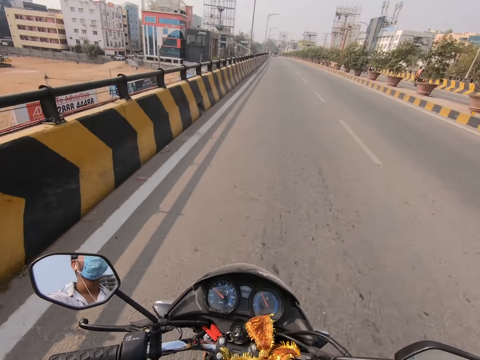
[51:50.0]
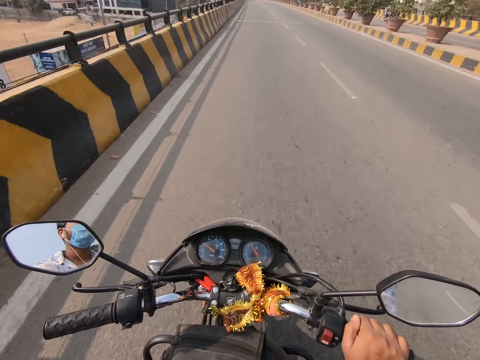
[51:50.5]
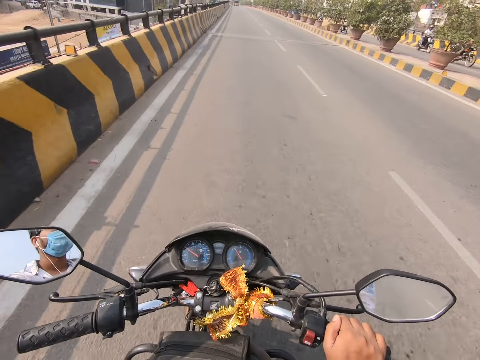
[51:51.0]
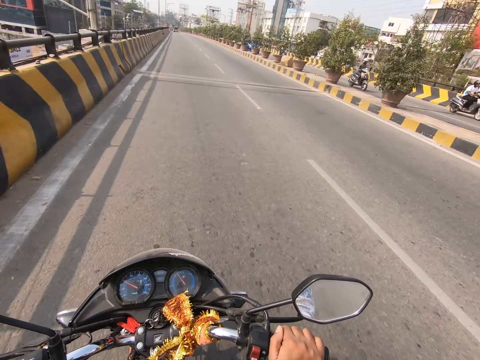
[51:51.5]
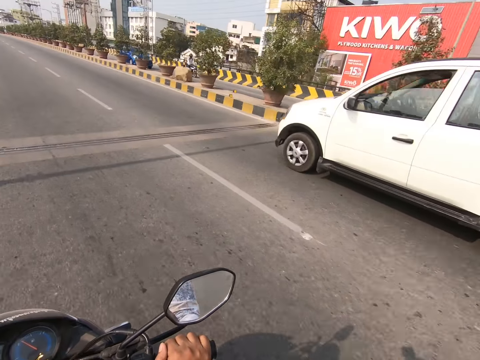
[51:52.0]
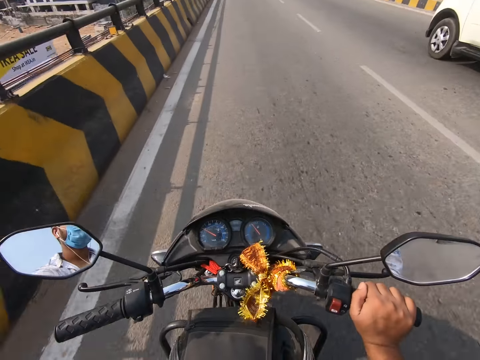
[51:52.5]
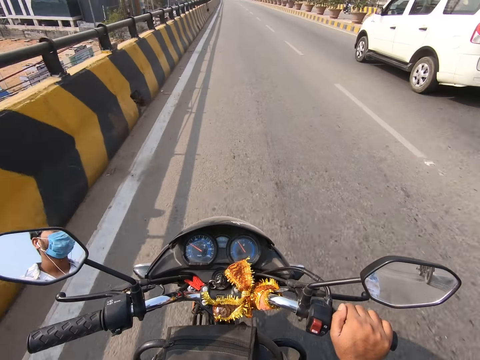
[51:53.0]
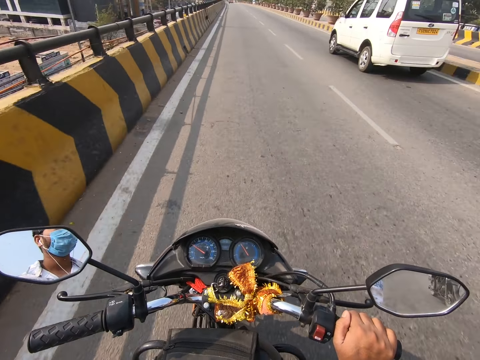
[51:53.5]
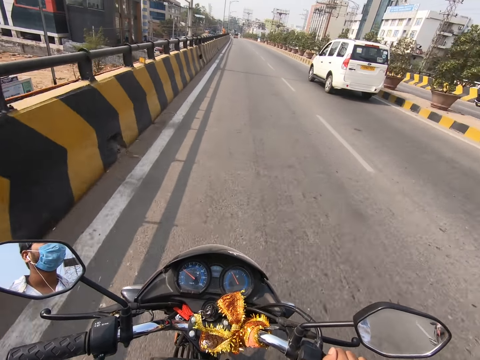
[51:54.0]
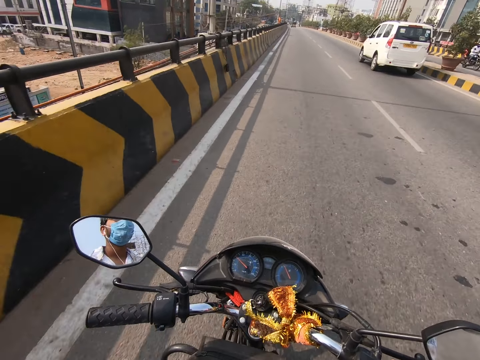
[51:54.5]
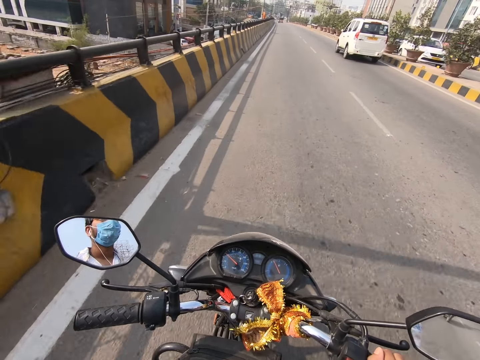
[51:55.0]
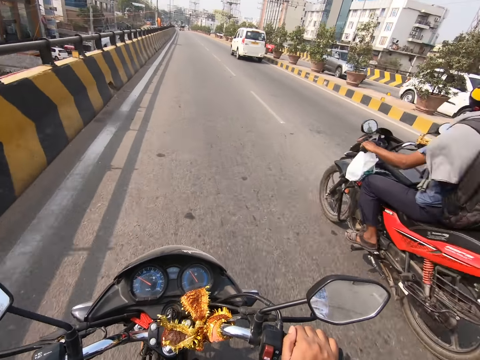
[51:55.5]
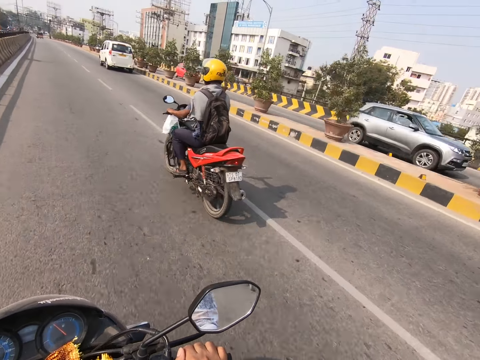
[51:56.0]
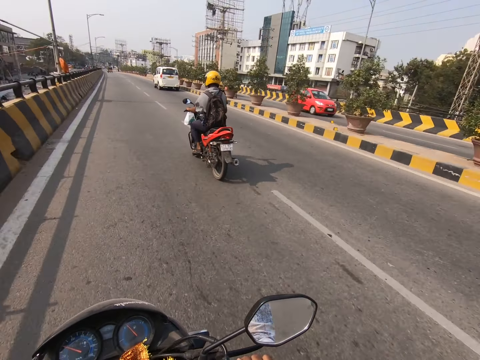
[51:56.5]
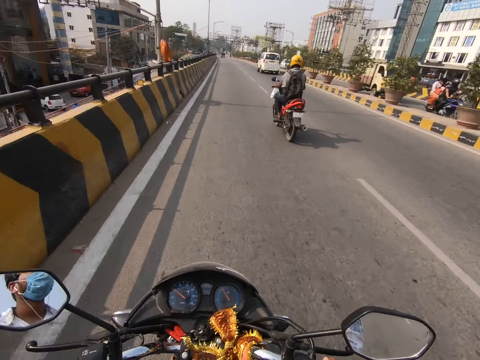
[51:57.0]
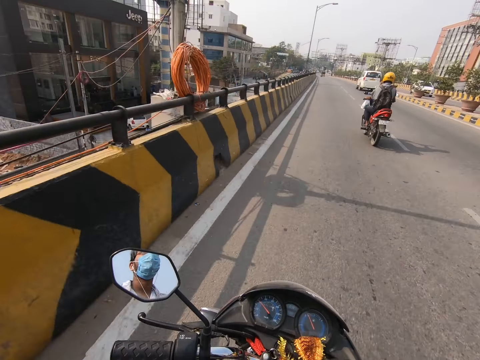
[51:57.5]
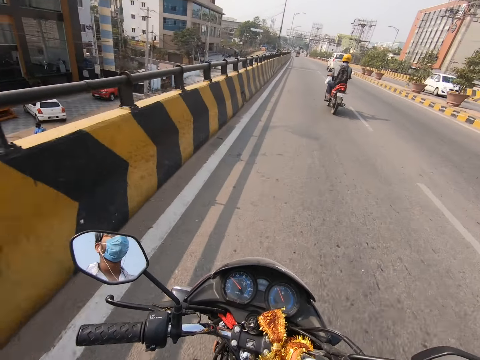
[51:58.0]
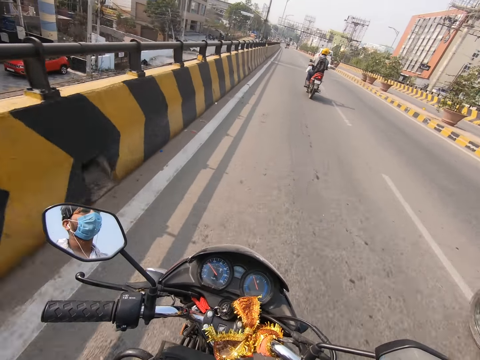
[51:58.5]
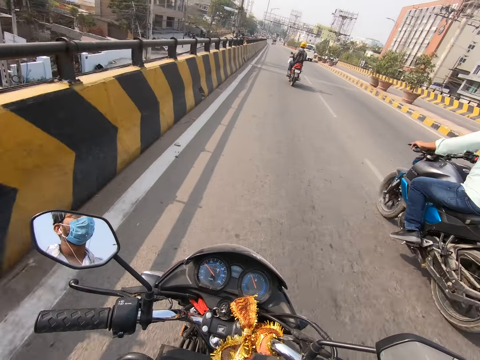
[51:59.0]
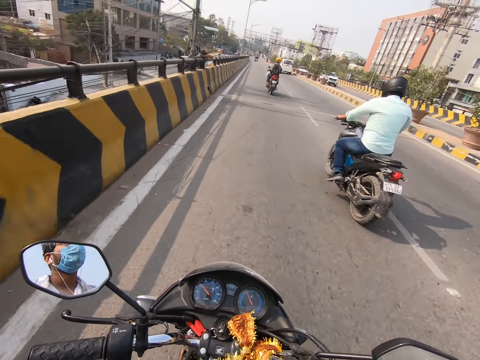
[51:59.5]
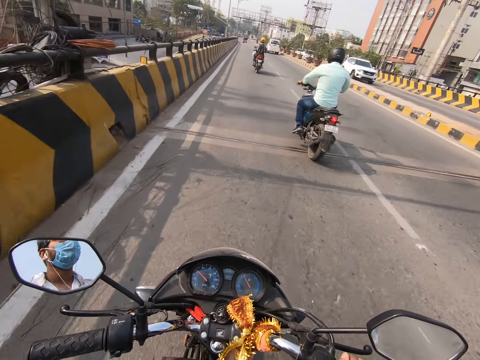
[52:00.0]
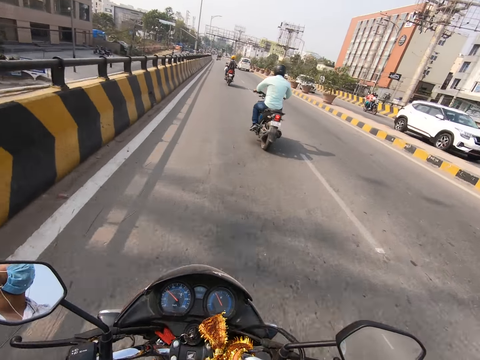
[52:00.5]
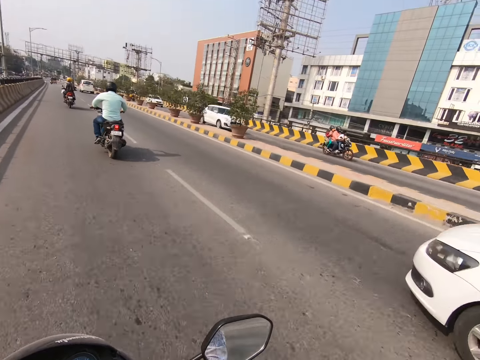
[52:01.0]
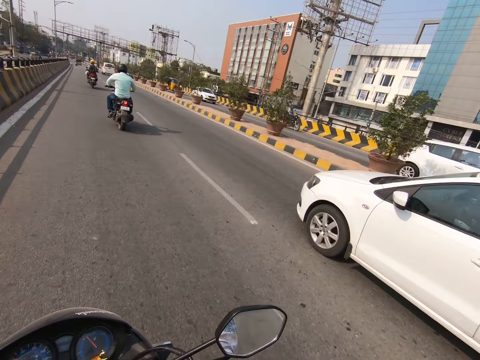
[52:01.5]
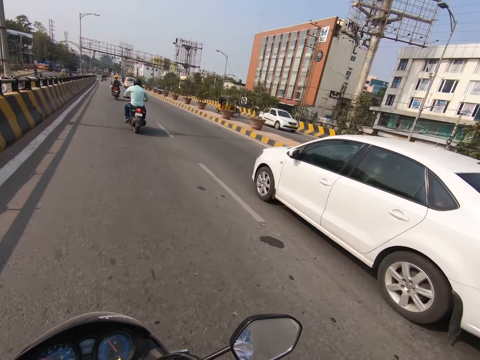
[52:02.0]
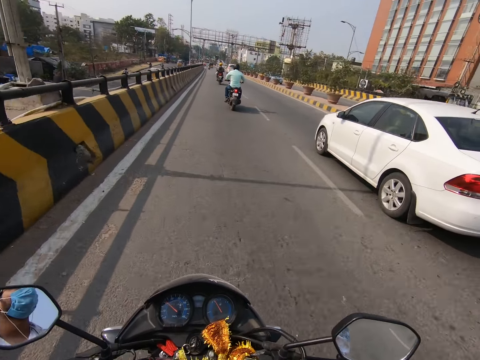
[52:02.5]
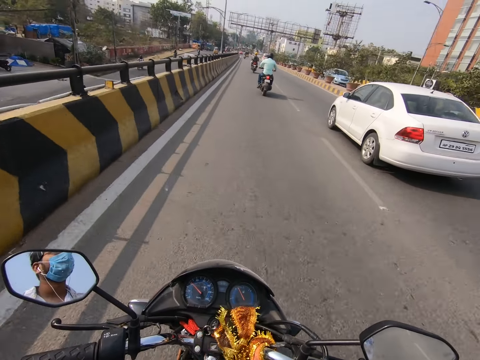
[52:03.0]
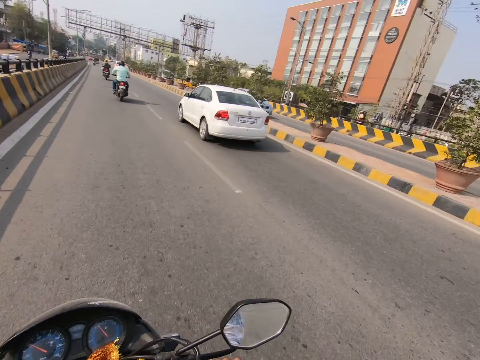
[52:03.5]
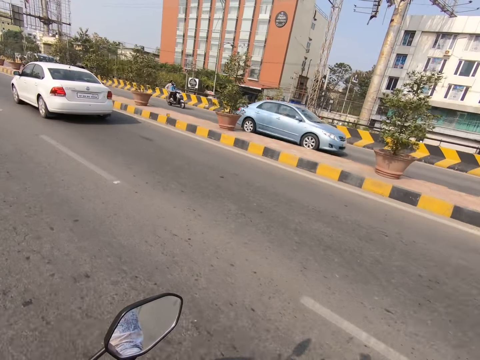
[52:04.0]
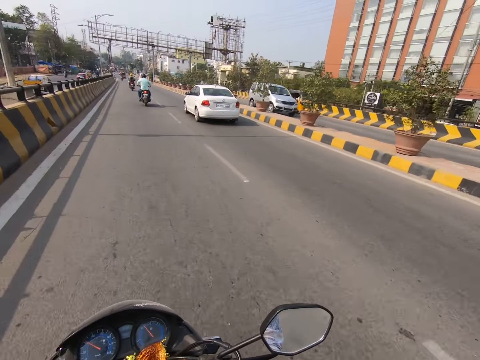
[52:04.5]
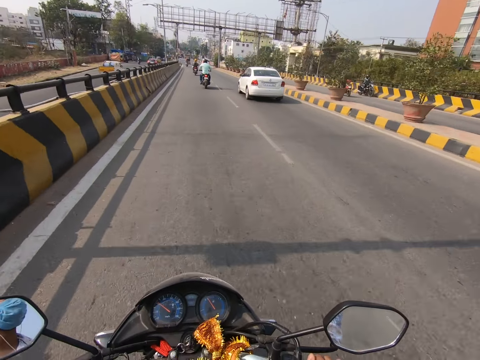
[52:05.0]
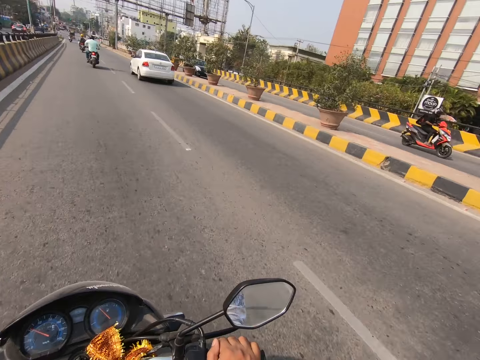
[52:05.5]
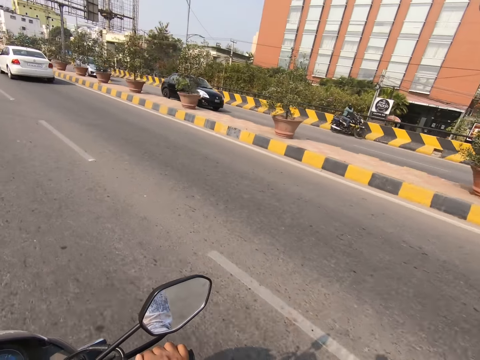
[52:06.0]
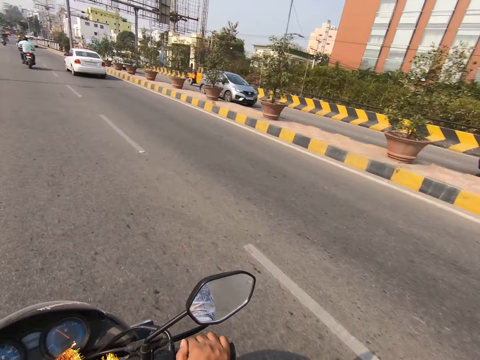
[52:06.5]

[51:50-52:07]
A white bus drives past the camera wearer. A motorcycle rides past the camera wearer. A motorcycle rides past the camera wearer. A white car drives past the camera wearer.

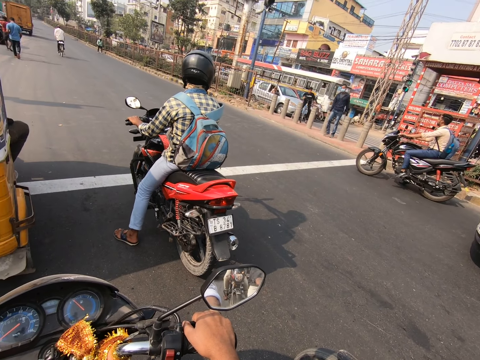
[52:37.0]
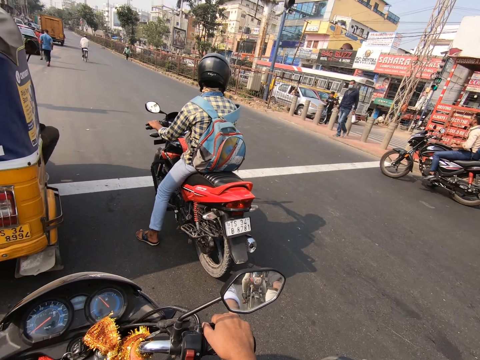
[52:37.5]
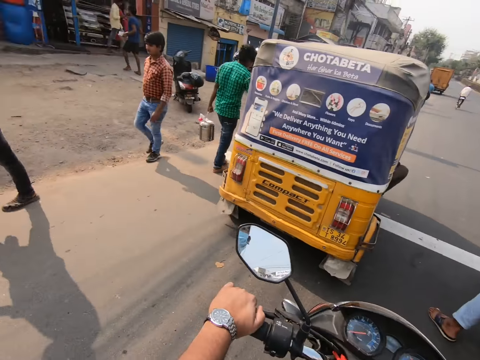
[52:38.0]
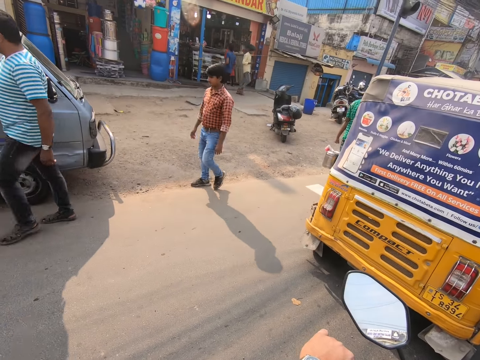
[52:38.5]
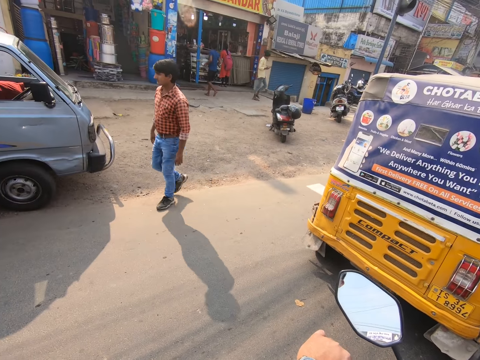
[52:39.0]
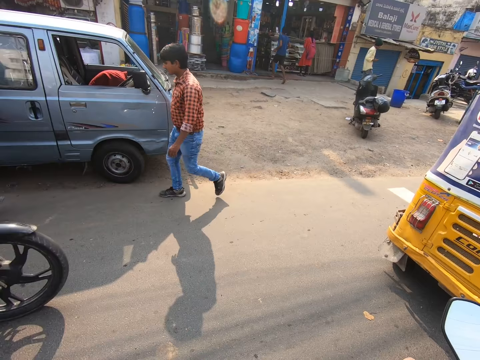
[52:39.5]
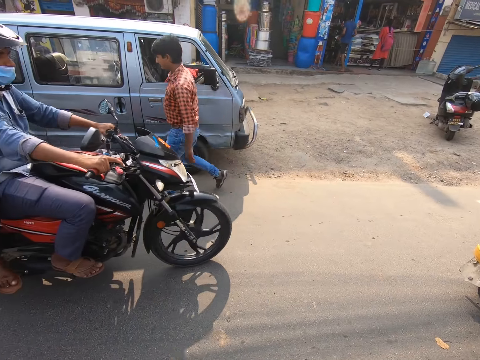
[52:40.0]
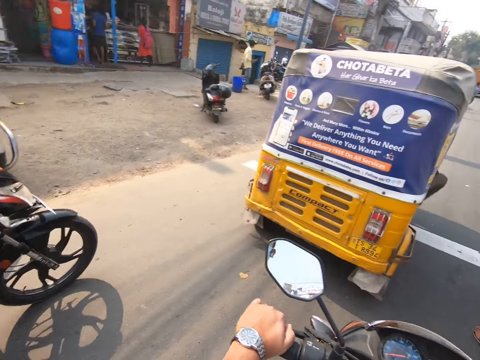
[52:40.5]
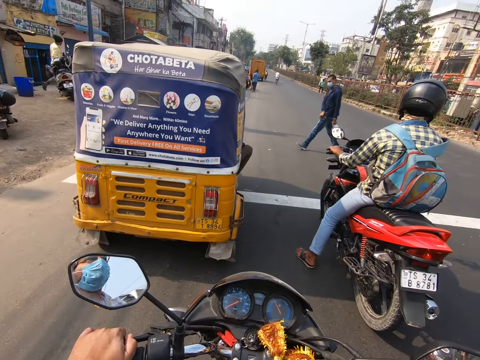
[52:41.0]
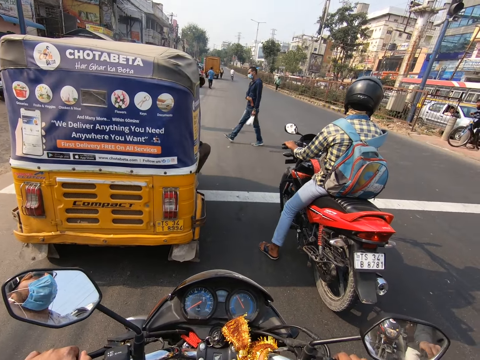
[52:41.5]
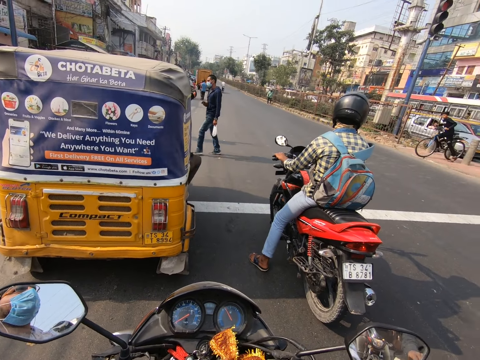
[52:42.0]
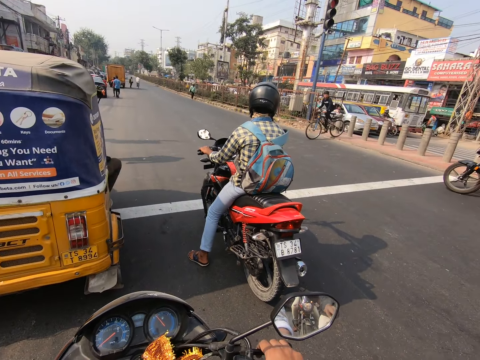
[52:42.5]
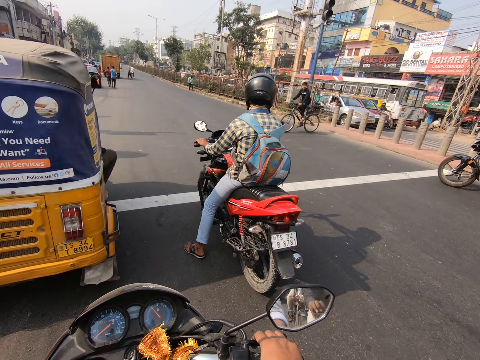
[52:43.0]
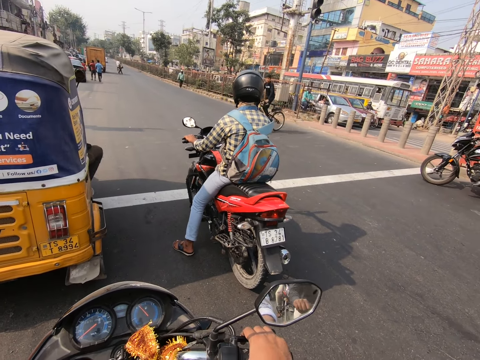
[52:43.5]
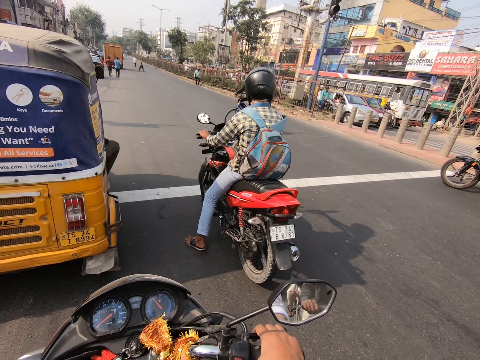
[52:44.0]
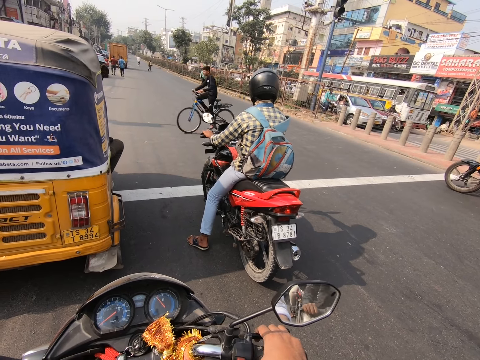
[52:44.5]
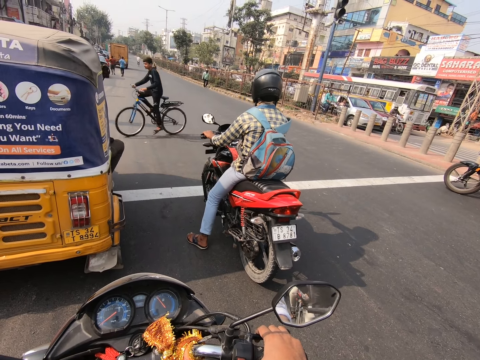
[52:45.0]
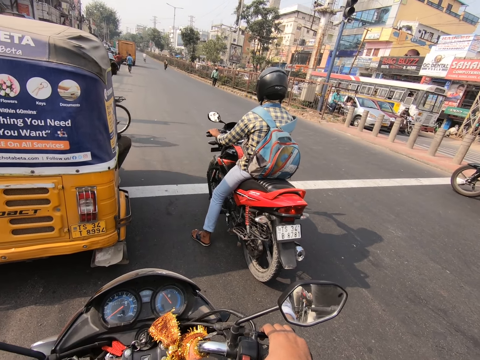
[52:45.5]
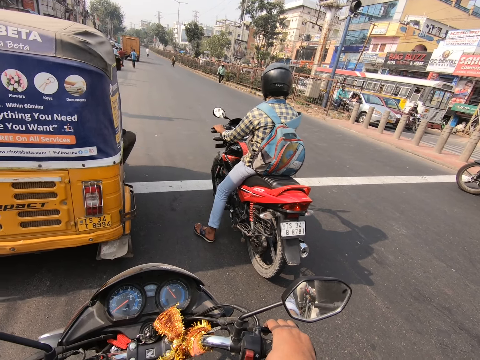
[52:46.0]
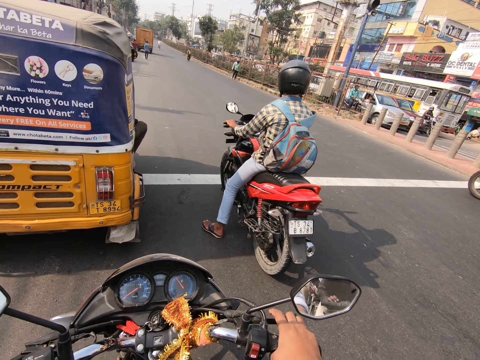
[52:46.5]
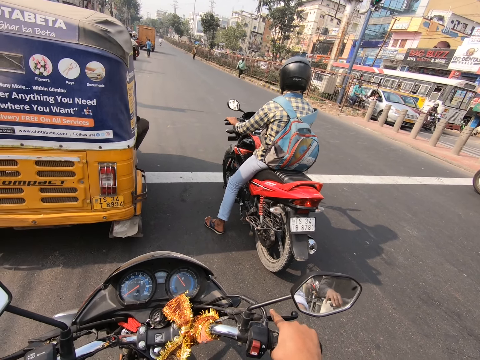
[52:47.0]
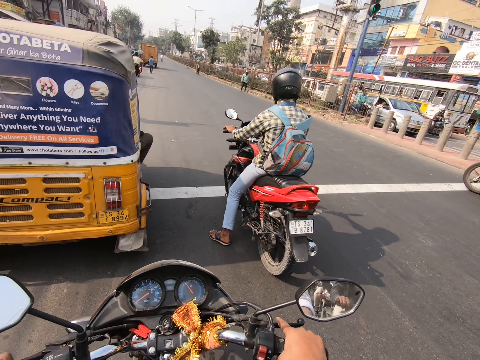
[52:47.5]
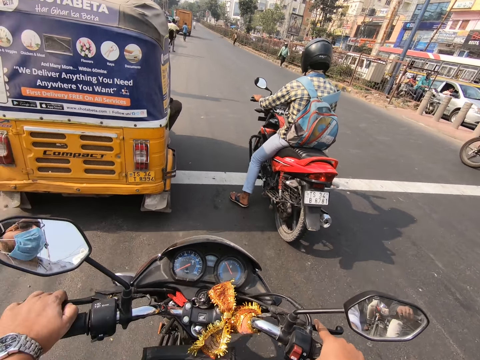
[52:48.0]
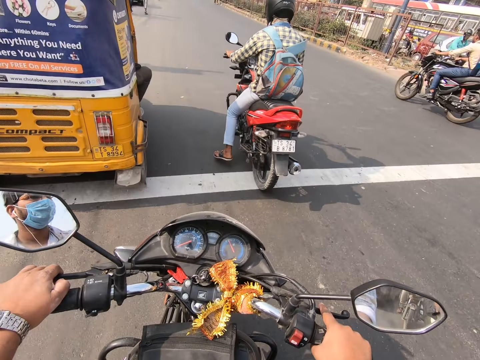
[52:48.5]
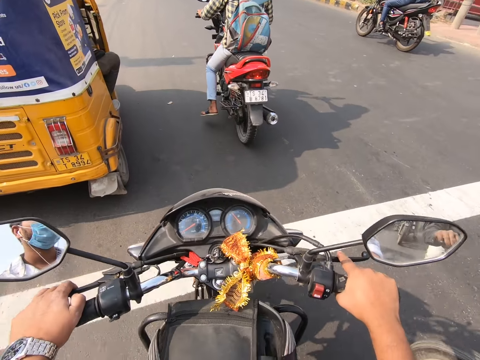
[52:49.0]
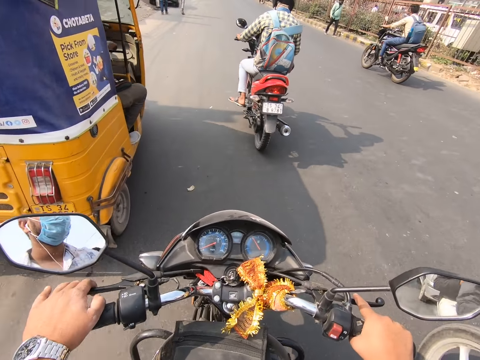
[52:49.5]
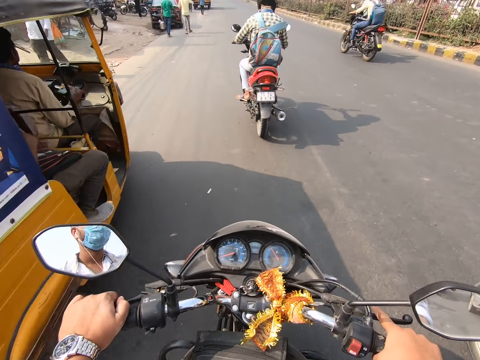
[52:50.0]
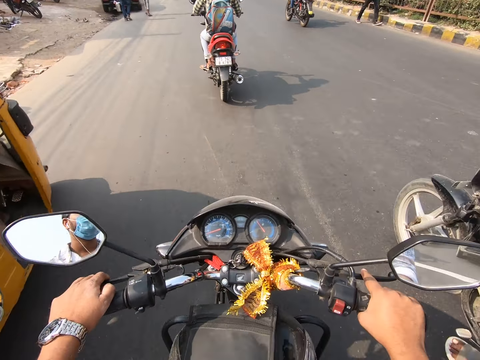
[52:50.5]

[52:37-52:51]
A man runs past the camera wearer. The camera wearer looks around. Another man runs past the camera wearer. The camera wearer rides a motorbike.
